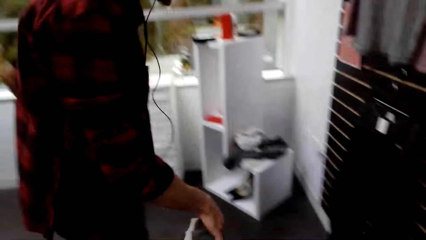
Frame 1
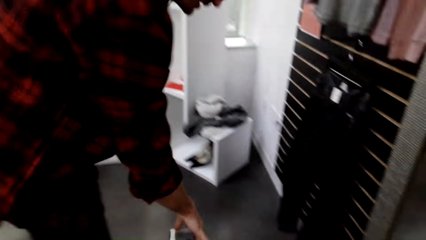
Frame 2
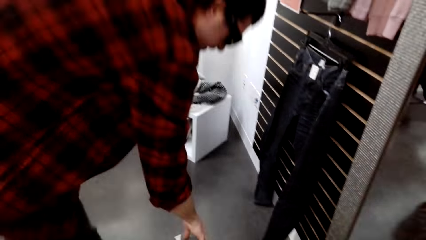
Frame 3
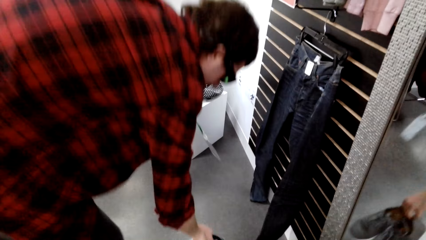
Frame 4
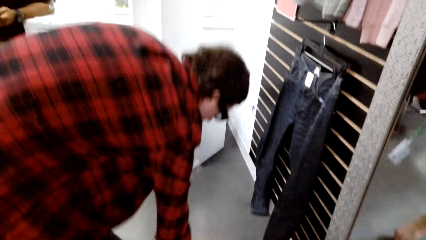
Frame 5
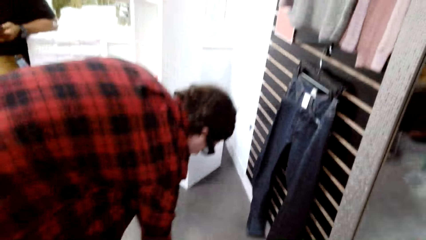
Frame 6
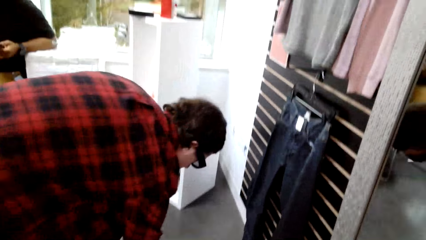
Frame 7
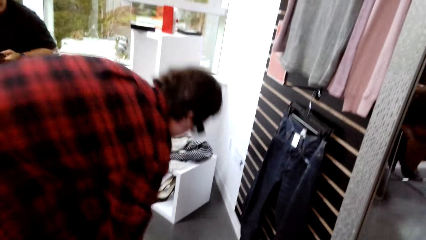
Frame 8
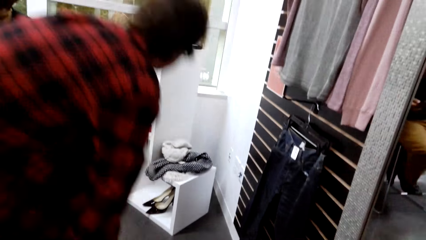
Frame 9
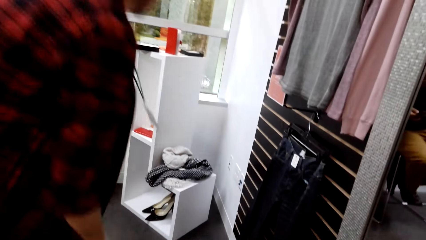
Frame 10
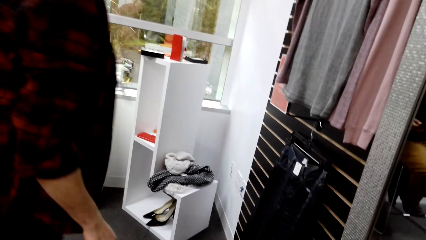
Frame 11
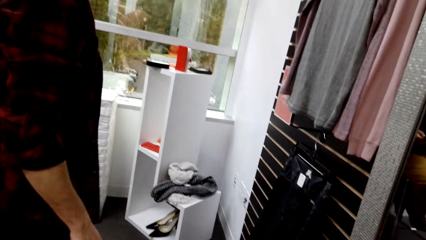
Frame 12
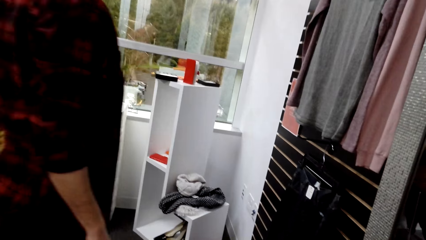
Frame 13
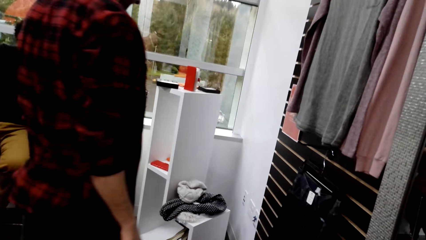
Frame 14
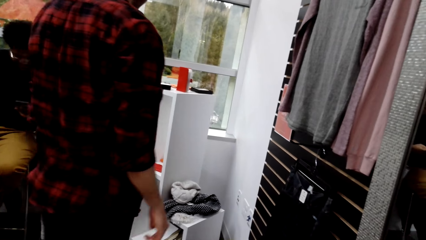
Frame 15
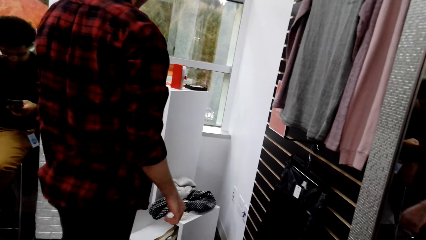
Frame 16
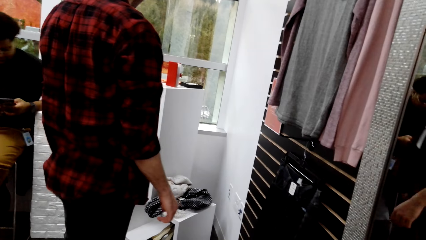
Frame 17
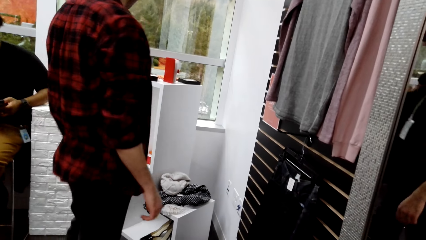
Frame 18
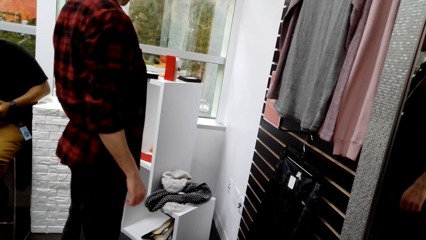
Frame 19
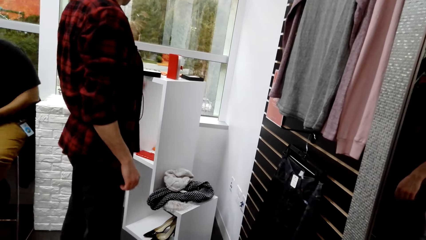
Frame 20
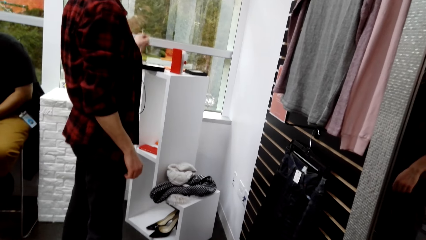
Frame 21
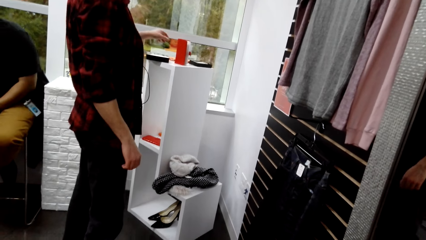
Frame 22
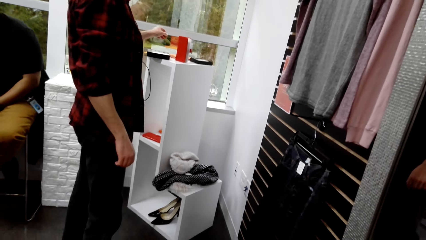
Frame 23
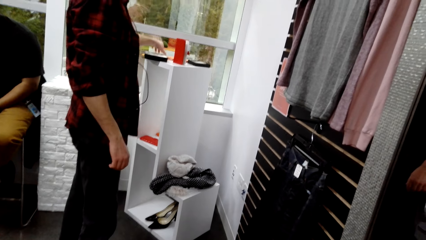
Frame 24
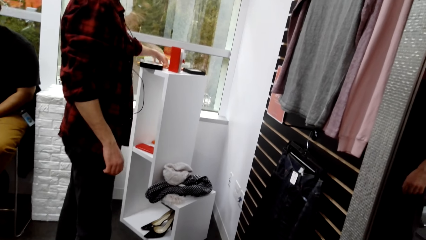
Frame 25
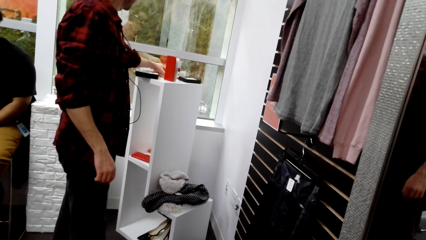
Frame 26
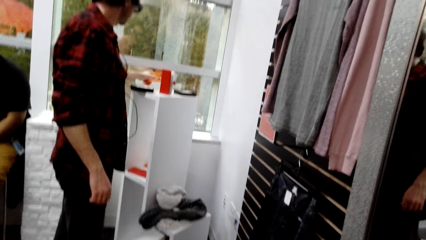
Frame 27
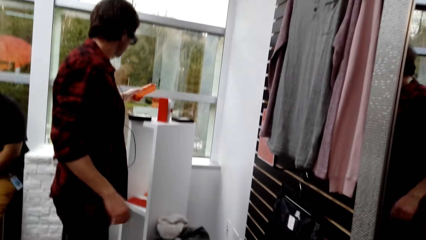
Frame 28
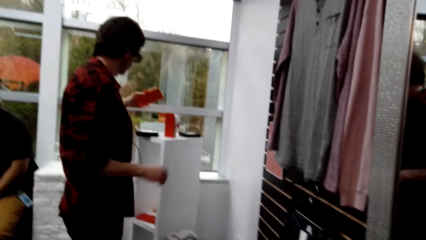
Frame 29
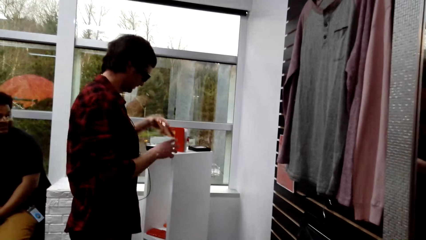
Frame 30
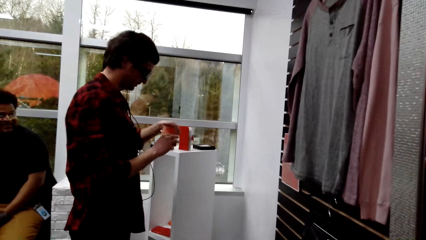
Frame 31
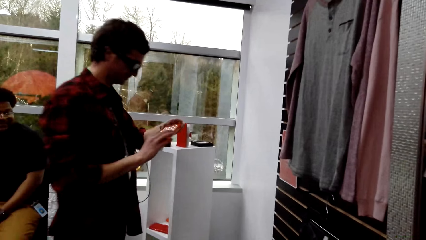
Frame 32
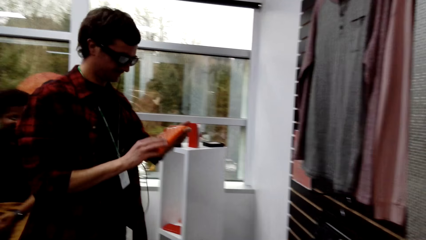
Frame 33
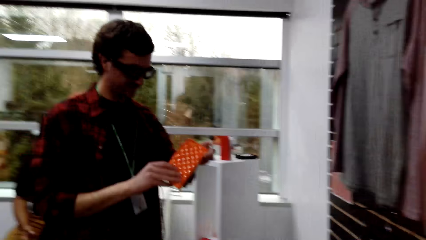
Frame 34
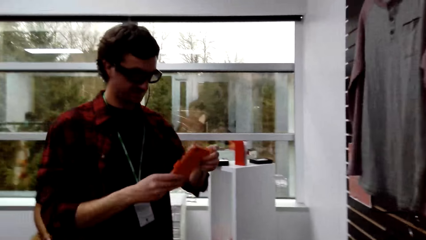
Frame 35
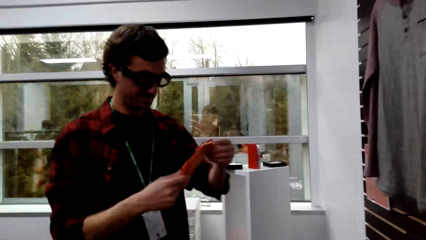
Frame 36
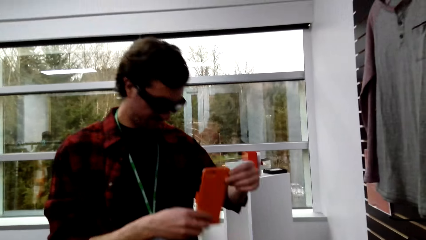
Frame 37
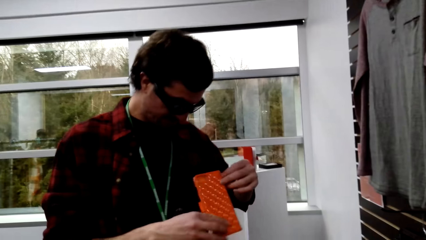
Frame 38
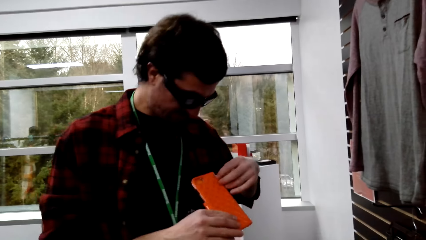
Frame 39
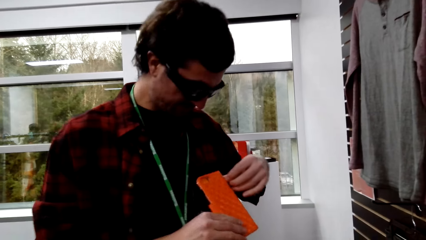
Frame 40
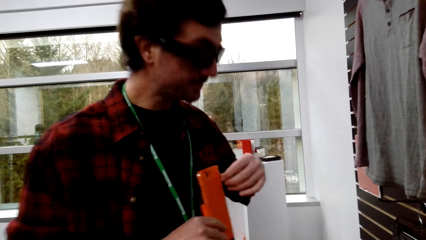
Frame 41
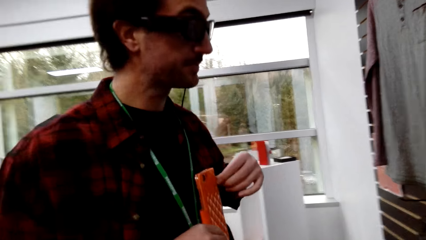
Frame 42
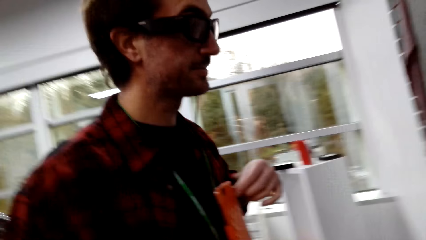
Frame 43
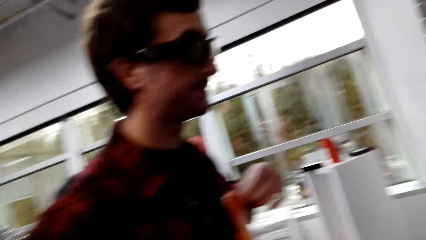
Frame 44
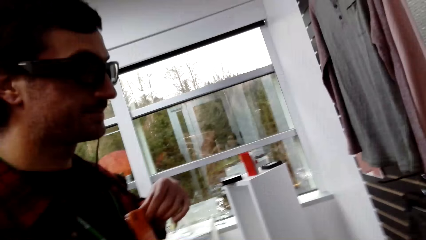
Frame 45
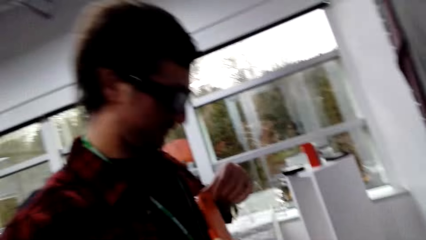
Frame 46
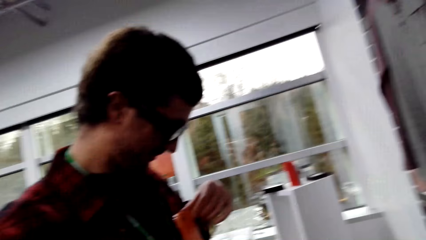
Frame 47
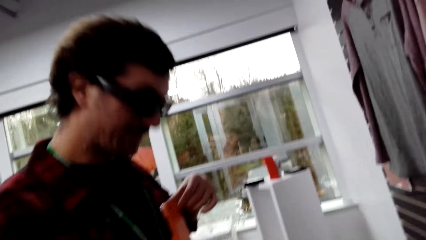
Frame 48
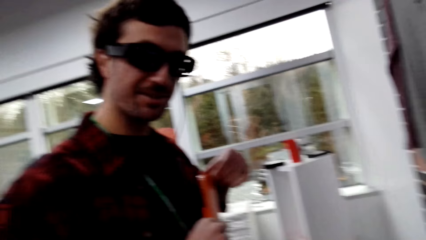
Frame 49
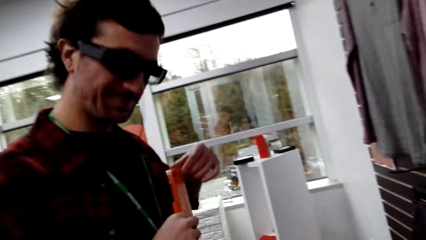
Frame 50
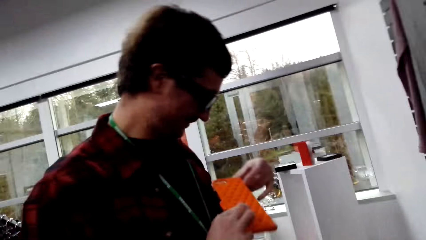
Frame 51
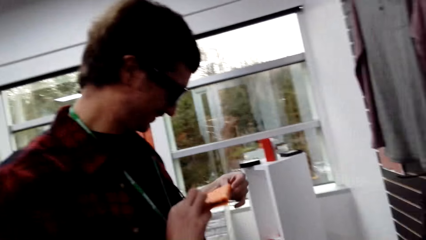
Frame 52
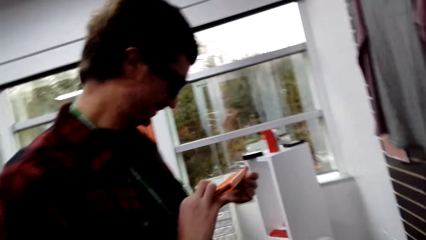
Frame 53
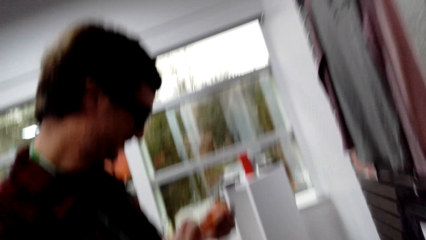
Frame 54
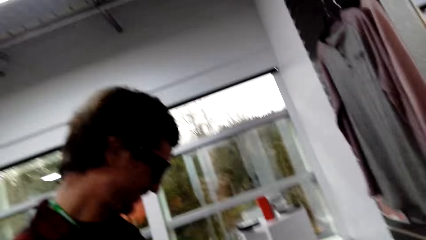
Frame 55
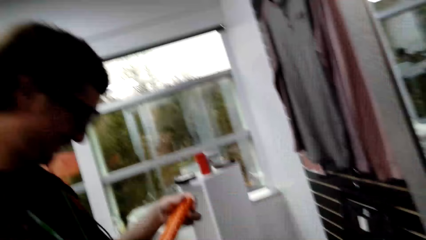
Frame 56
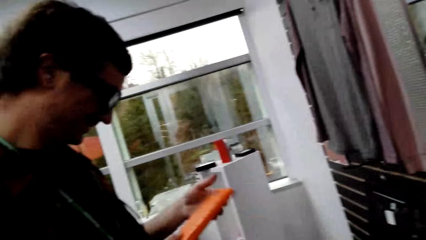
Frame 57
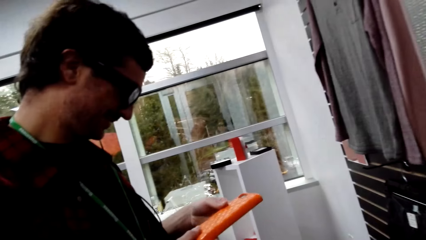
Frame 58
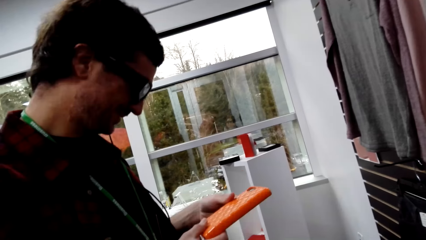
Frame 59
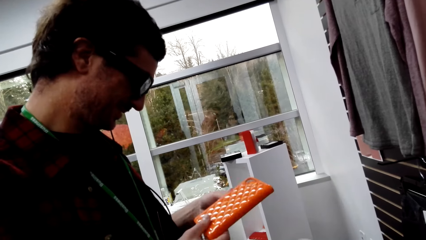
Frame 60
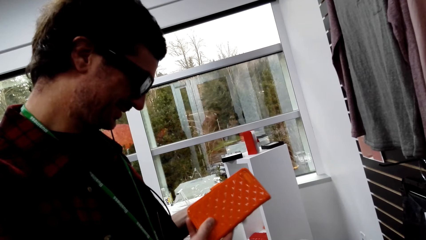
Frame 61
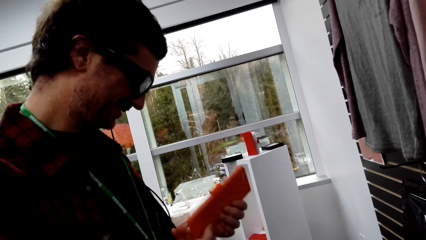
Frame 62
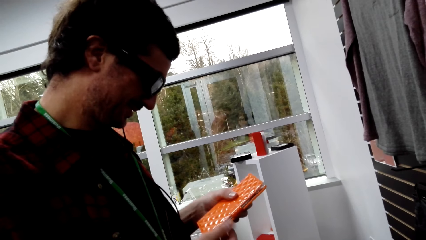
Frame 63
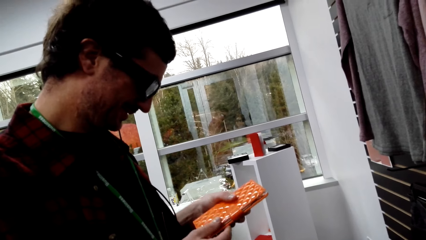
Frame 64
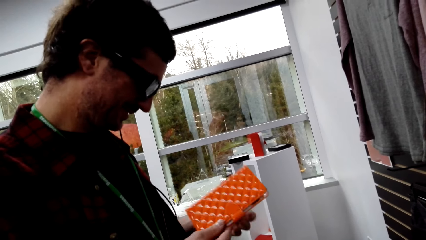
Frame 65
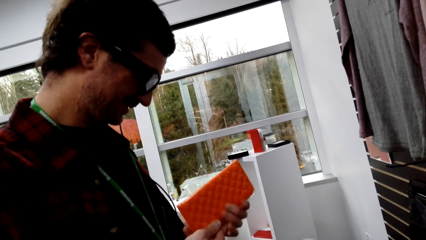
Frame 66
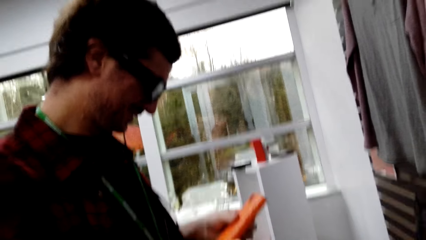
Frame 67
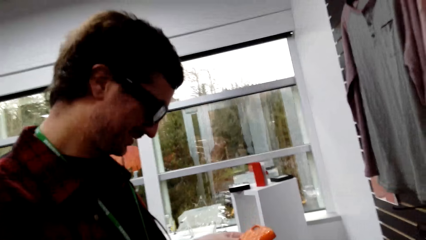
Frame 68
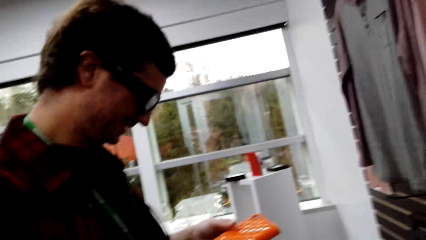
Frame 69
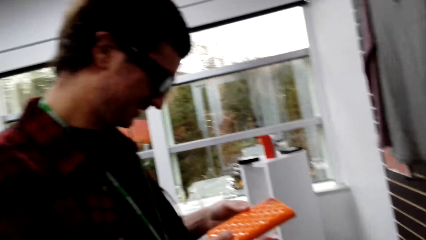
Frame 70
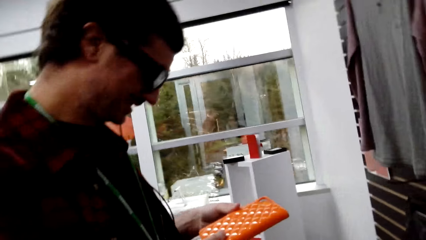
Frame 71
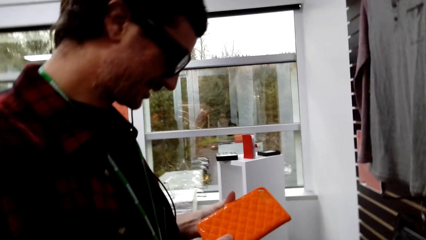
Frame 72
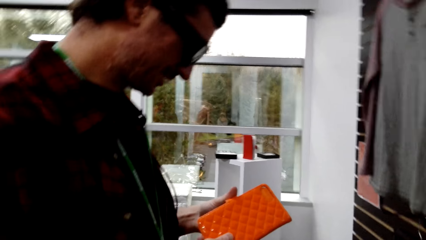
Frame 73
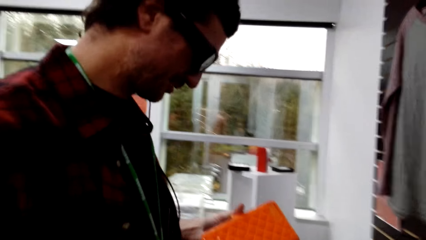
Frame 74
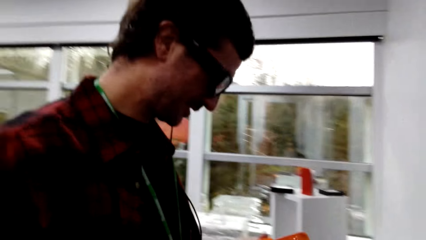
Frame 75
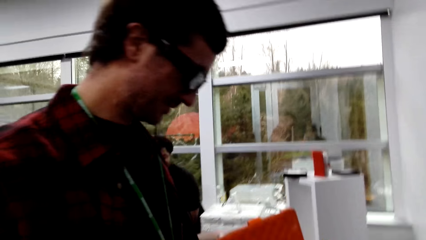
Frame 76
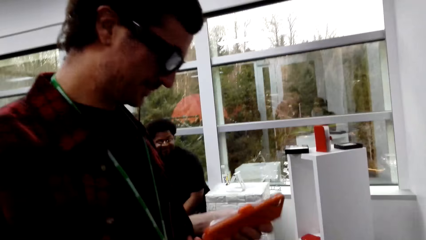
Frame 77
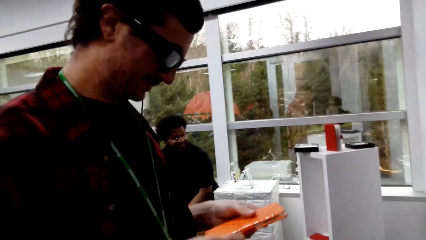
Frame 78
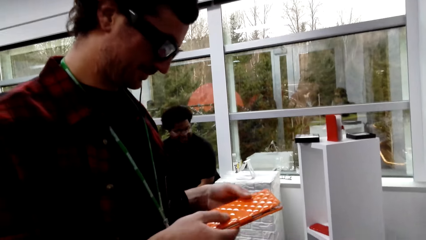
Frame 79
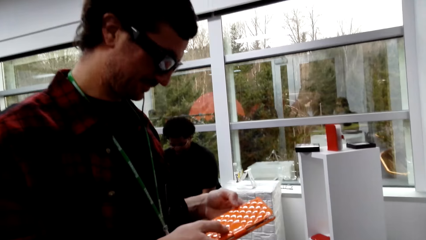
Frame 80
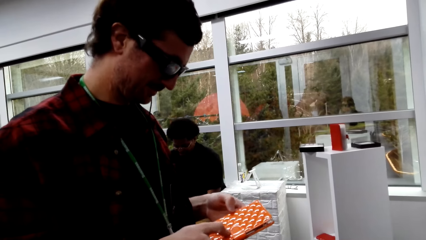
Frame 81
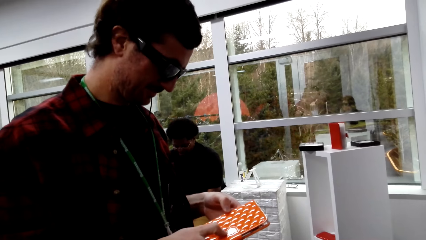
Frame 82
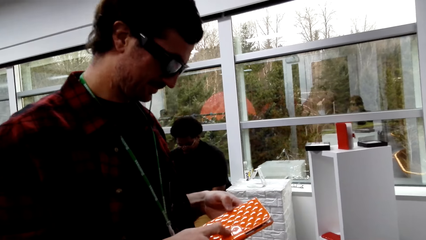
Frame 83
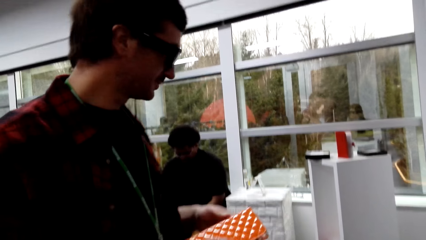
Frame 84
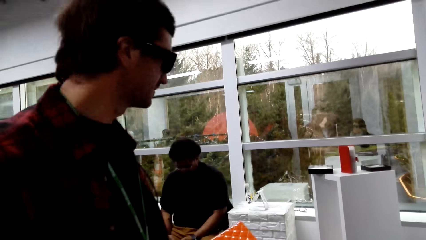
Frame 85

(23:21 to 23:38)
A man puts down the shoes. The camera wearer places a shoe on the floor. The man walks around the store, picks up a phone case or purse from a stand, and holds the phone case with both hands. The man looks at the purse, converses with the camera wearer, places the phone case in the chest, converses with the camera wearer, and holds the phone case with both hands. The camera wearer converses with the man. The man tilts the phone case with both hands. The camera wearer converses with the man.
